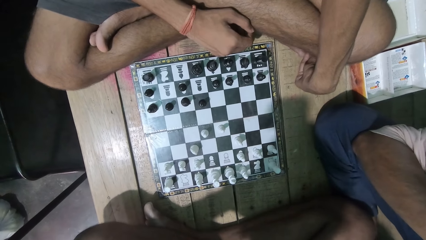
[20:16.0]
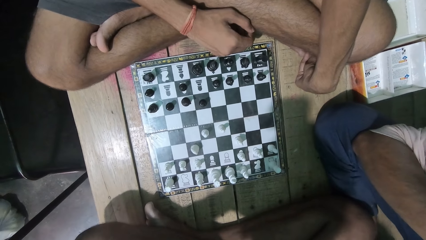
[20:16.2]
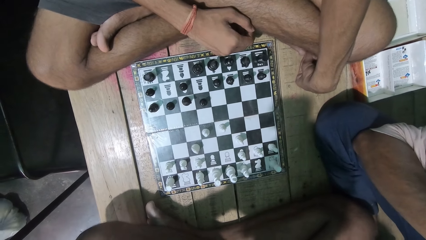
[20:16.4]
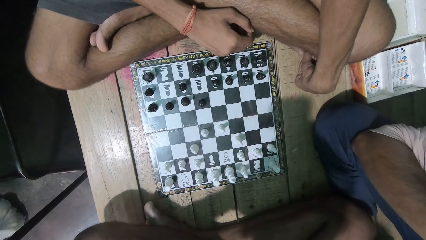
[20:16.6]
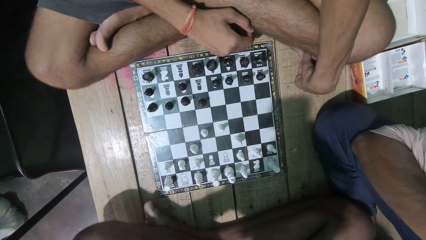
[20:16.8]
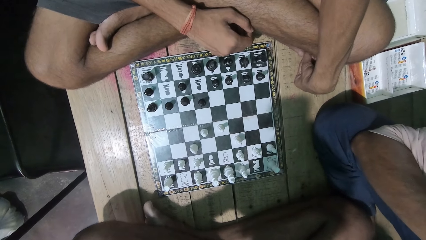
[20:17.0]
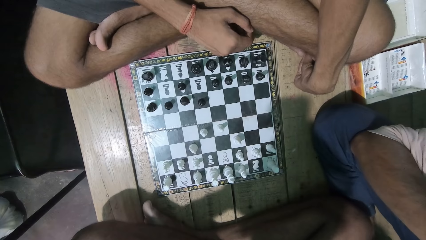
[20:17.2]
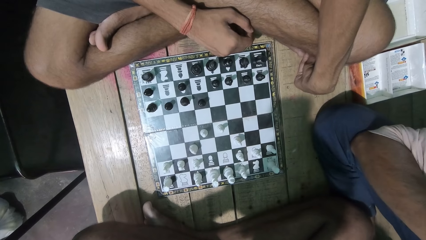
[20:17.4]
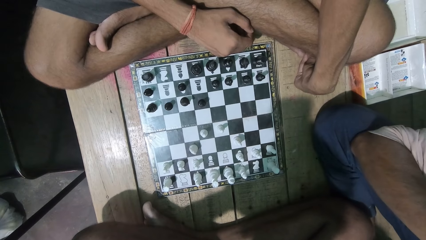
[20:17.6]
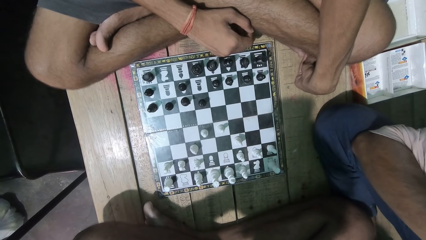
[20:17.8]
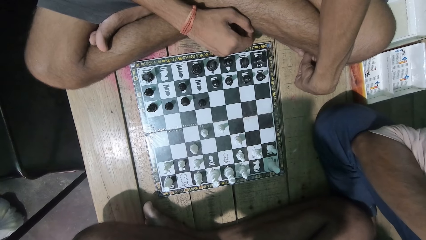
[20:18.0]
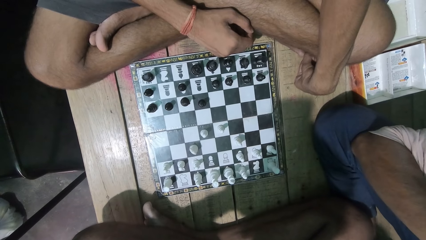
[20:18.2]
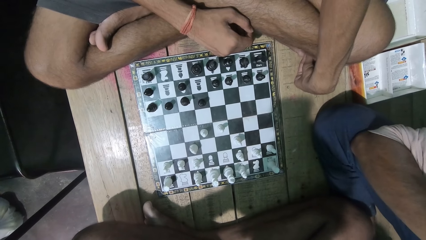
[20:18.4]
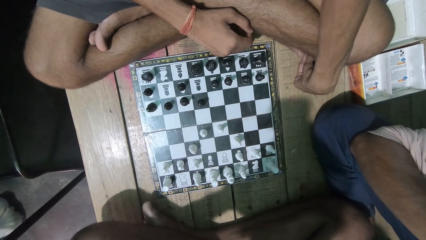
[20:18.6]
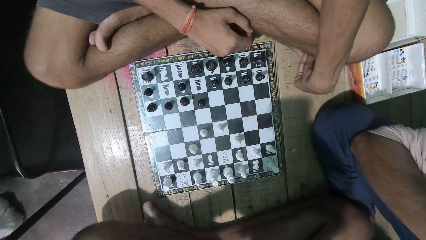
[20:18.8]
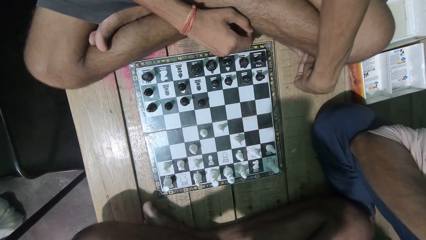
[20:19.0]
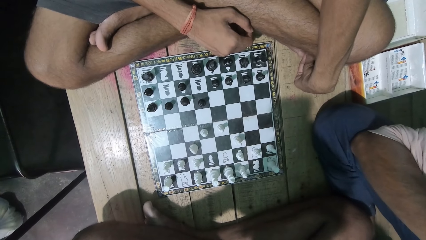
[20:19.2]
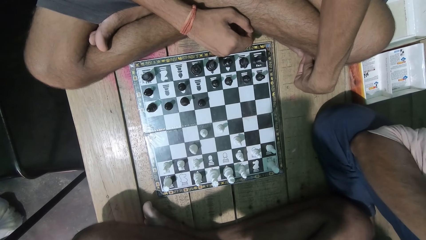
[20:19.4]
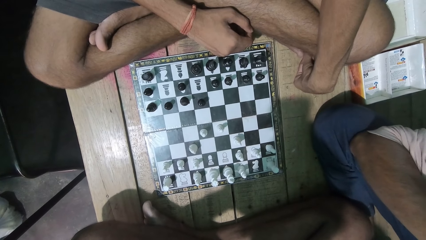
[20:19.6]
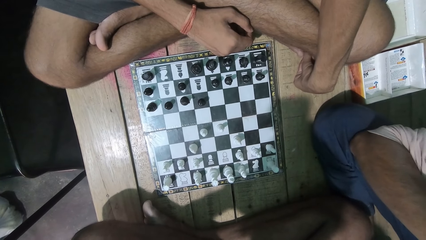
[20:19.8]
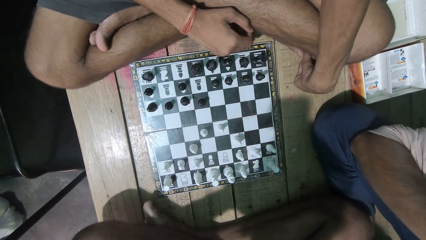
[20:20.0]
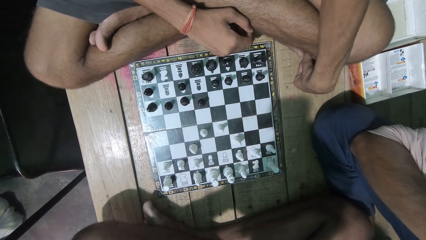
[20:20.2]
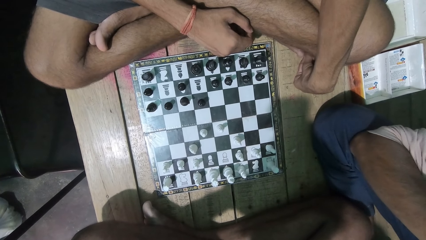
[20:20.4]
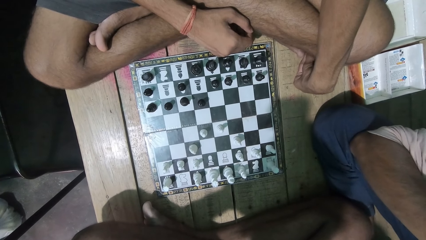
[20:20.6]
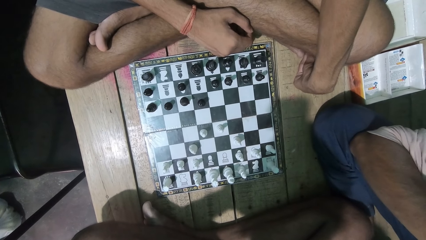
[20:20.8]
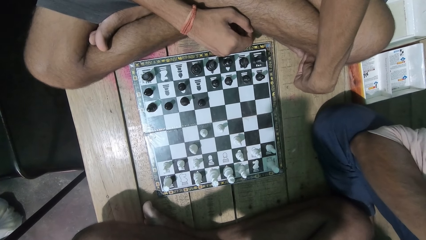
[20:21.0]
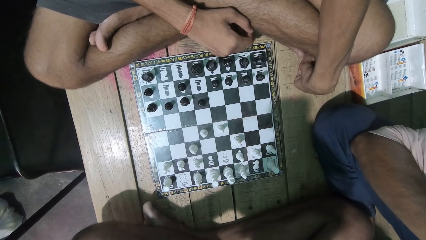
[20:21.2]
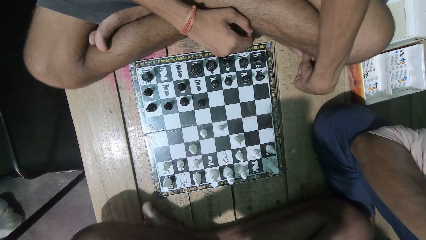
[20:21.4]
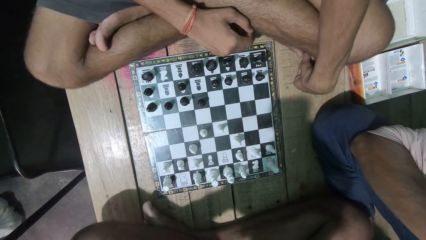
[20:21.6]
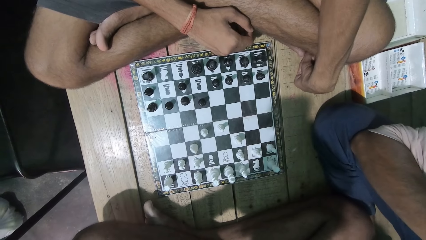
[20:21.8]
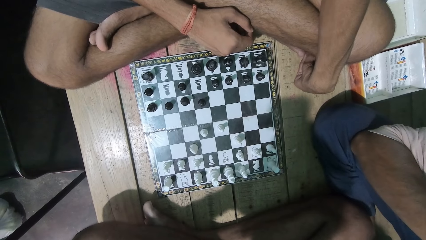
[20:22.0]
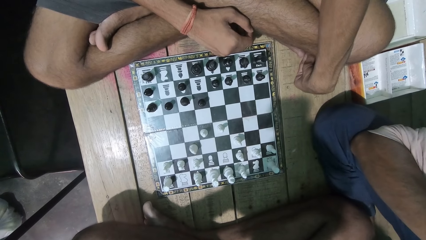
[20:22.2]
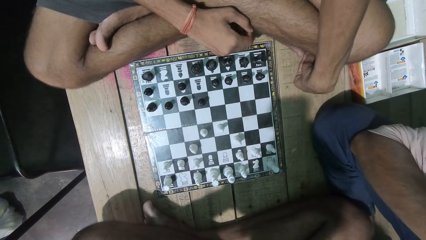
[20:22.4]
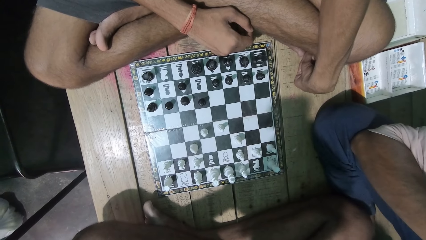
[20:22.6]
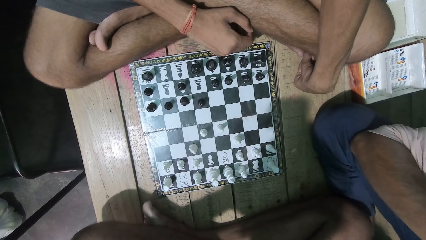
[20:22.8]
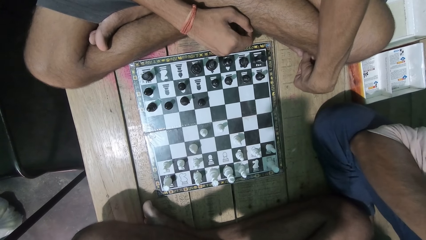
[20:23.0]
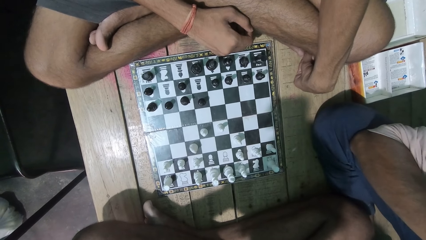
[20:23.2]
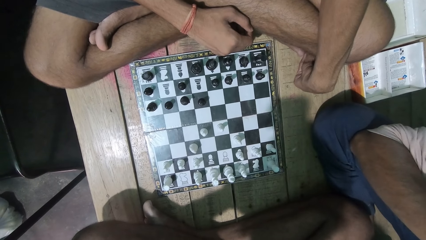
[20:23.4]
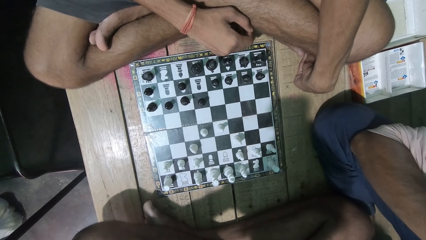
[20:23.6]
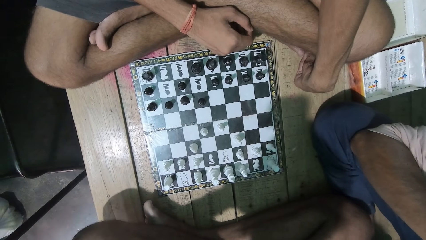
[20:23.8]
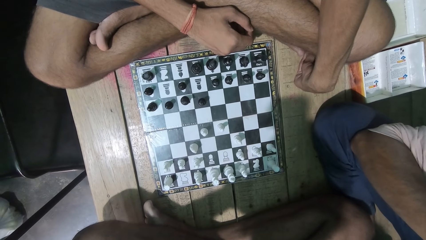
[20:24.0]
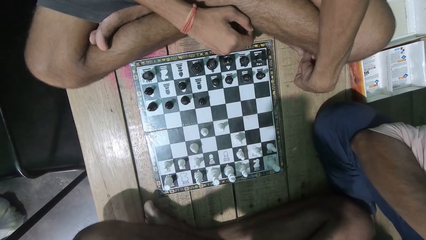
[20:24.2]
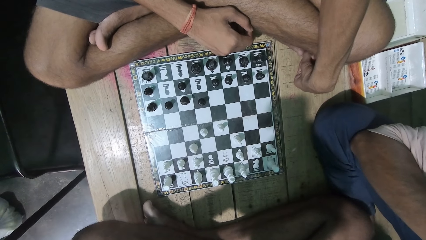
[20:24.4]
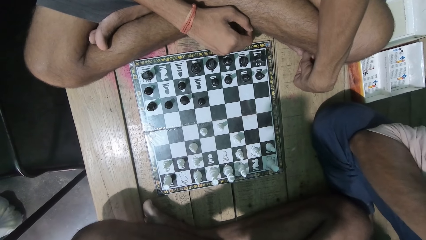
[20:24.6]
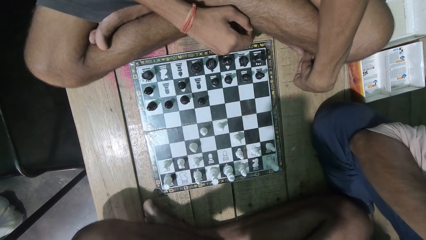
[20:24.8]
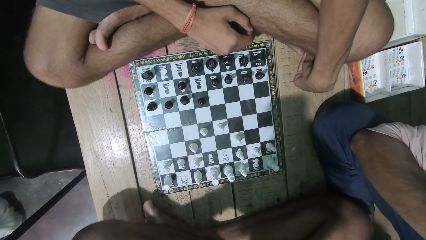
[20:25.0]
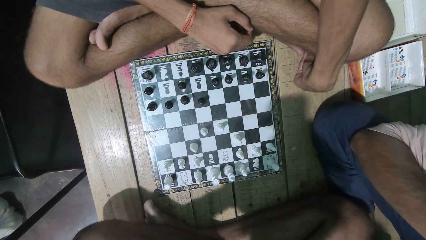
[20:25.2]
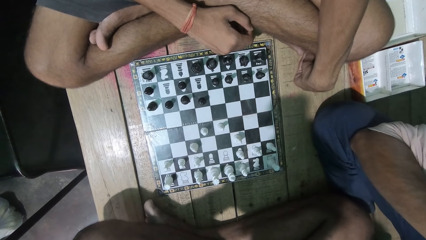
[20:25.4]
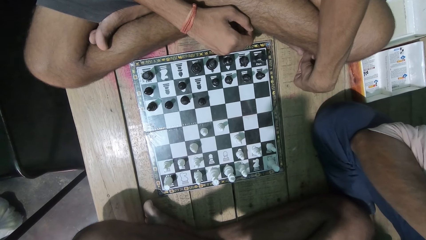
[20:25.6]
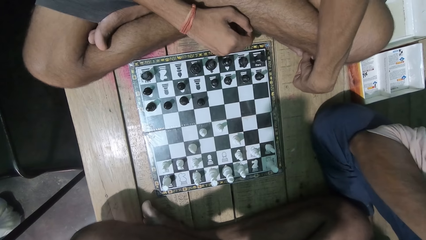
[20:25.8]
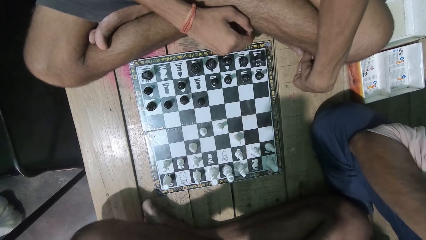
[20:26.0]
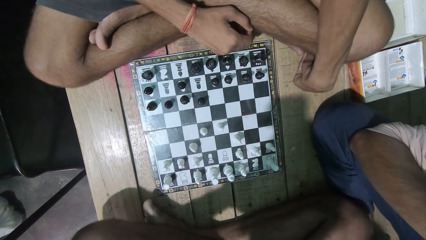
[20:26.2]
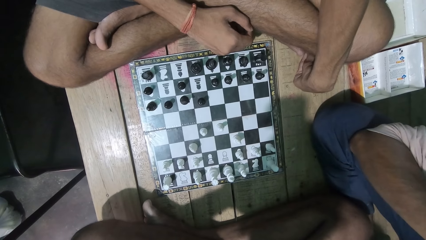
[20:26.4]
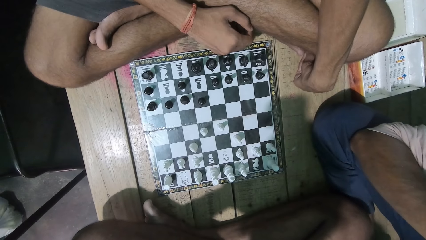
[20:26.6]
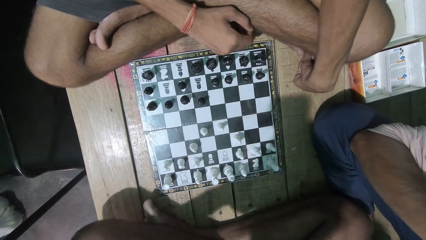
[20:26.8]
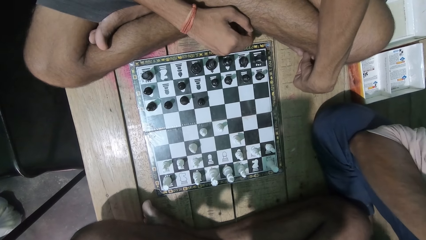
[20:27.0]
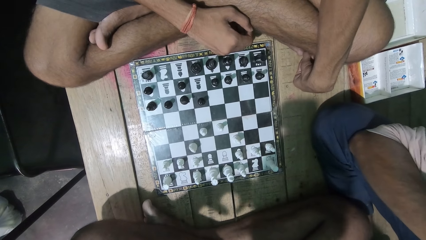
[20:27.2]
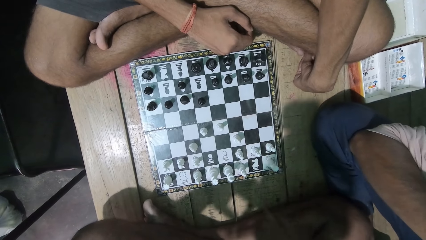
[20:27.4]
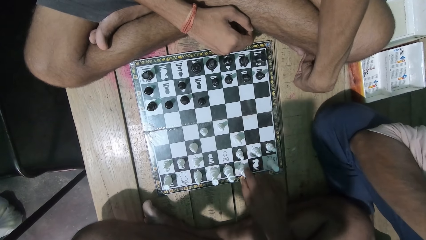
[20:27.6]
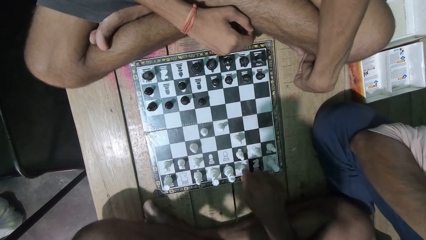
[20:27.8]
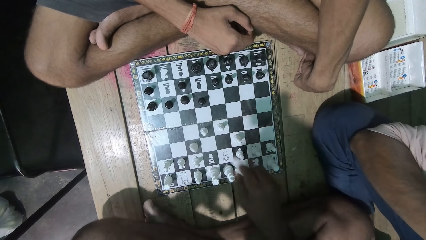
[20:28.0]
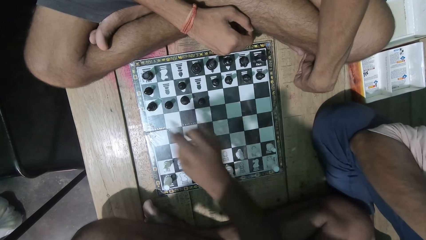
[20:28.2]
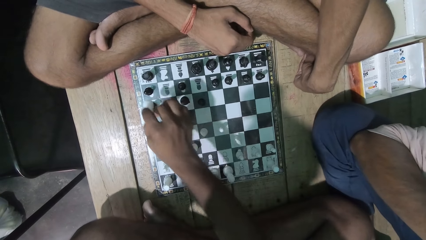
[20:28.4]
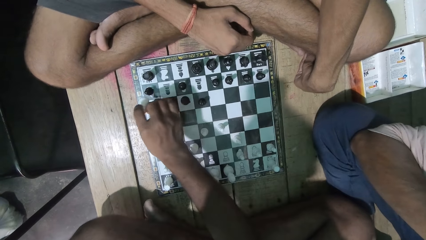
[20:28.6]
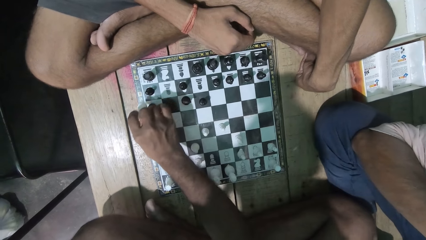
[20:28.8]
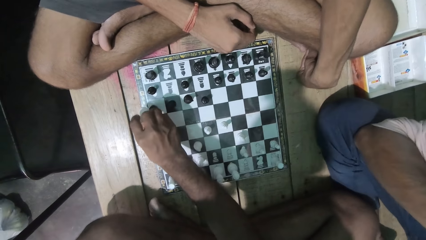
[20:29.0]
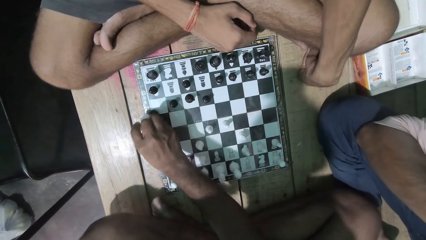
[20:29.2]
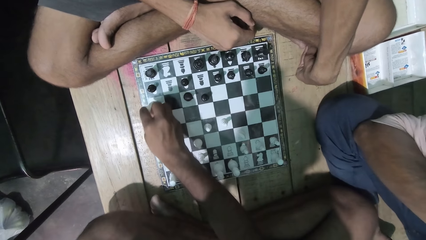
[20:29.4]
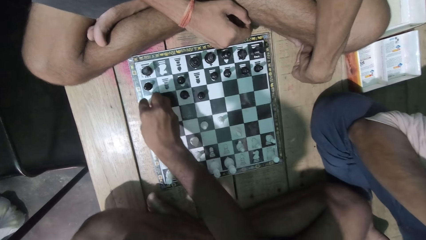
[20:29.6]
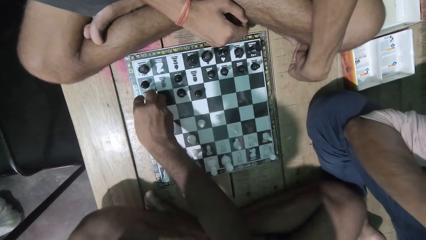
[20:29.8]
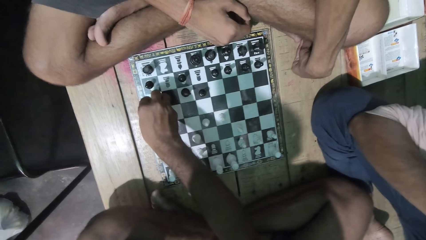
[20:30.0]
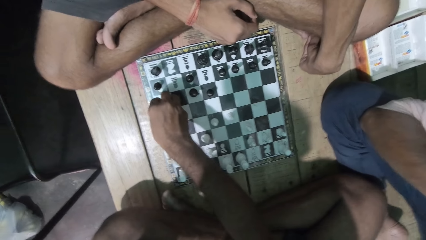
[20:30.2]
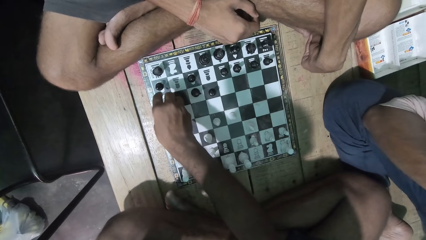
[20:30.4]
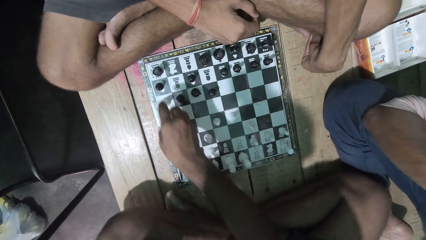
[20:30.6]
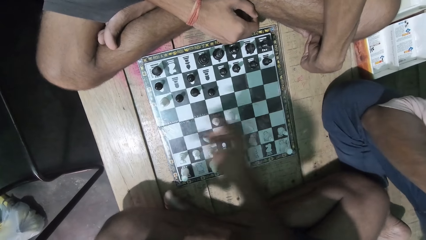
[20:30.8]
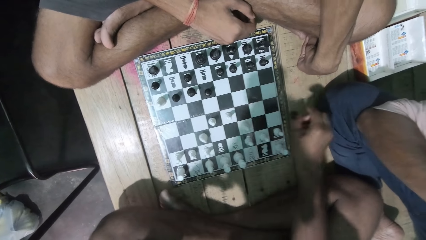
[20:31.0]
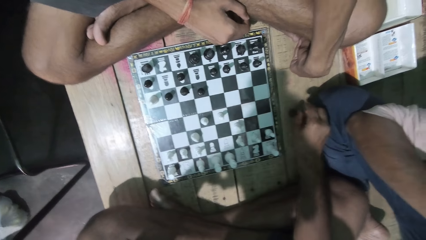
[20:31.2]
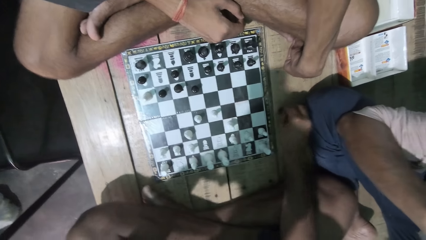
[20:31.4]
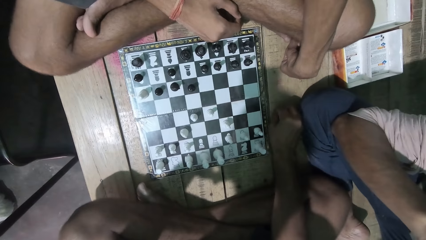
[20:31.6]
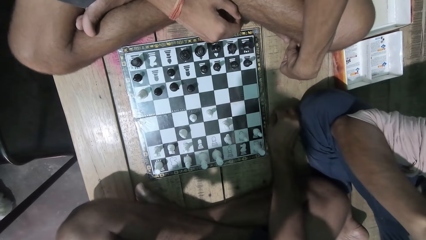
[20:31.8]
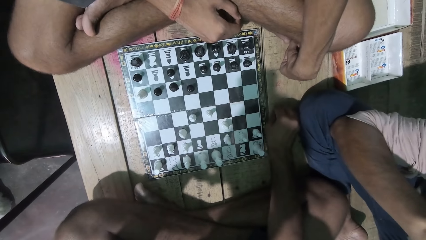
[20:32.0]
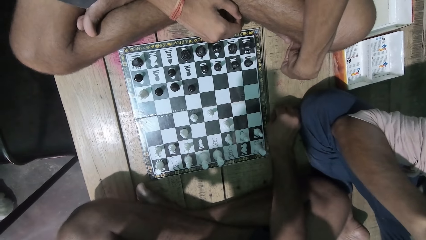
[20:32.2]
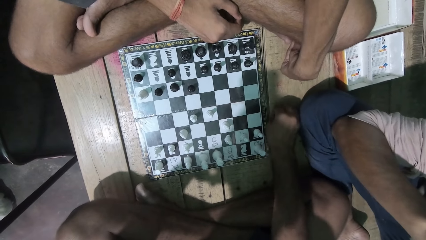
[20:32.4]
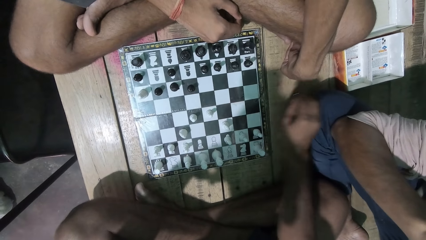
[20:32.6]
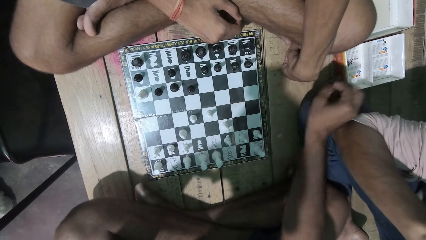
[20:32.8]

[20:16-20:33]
A man plays the chess game.
